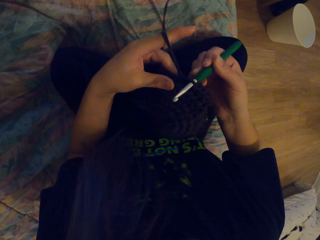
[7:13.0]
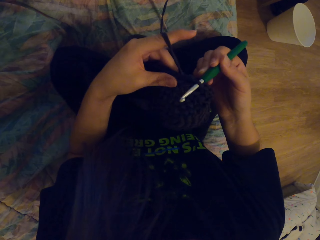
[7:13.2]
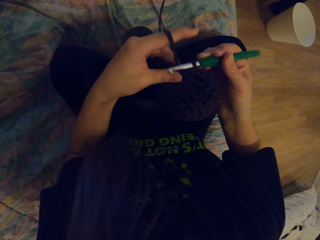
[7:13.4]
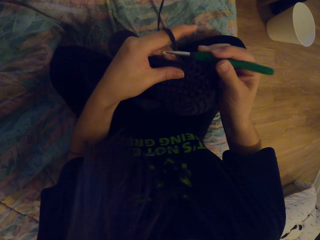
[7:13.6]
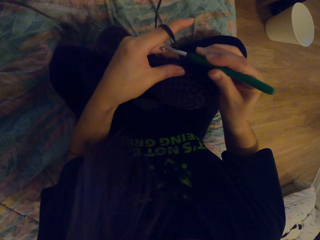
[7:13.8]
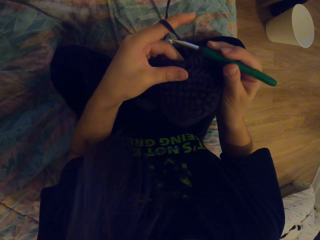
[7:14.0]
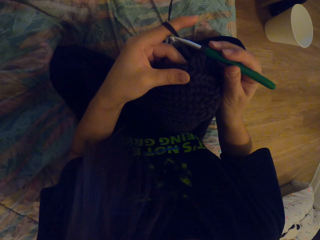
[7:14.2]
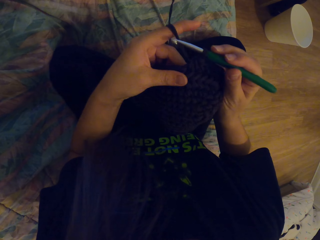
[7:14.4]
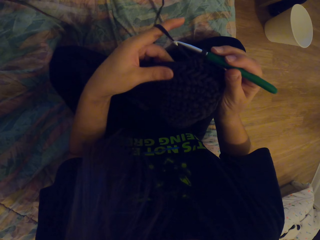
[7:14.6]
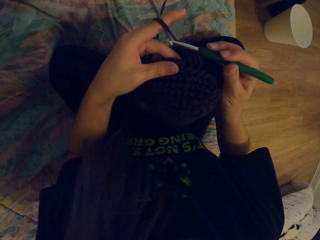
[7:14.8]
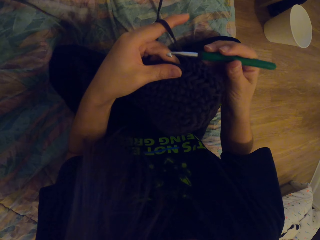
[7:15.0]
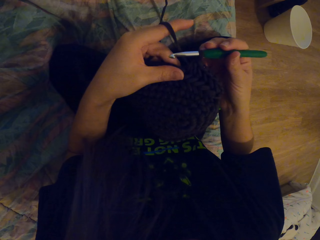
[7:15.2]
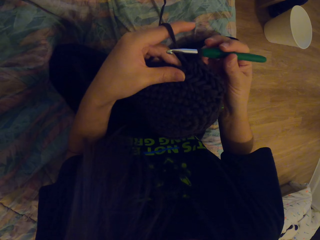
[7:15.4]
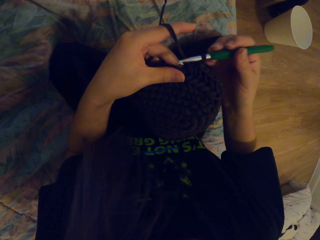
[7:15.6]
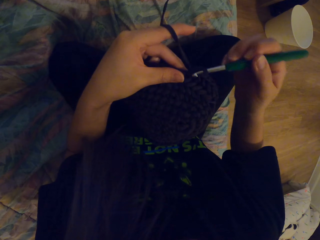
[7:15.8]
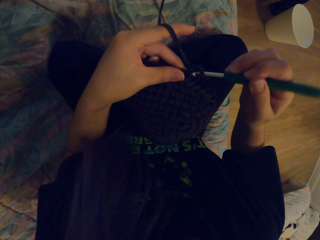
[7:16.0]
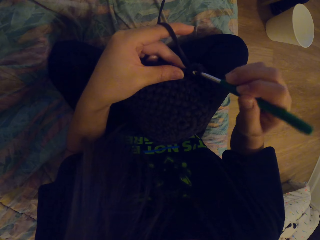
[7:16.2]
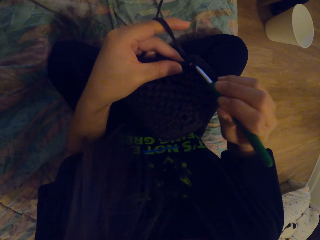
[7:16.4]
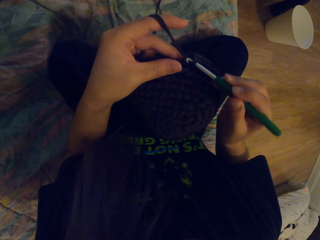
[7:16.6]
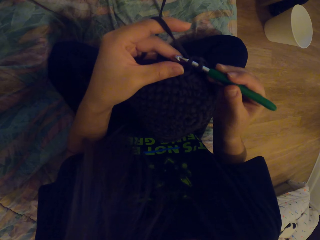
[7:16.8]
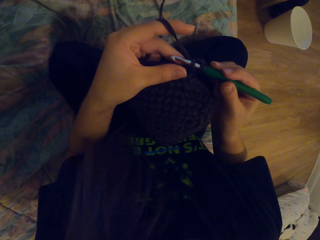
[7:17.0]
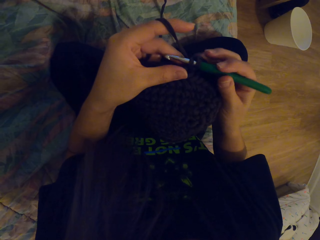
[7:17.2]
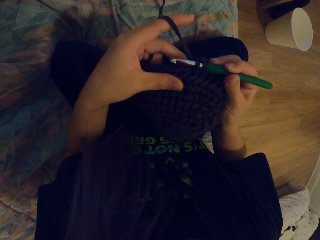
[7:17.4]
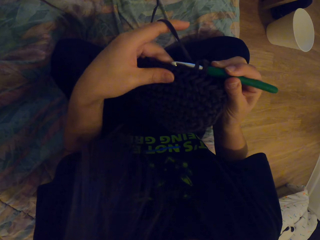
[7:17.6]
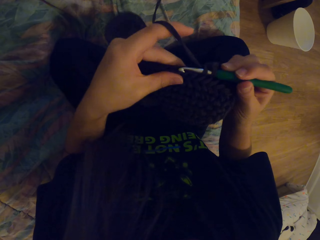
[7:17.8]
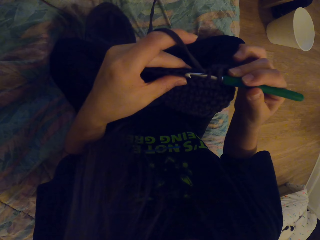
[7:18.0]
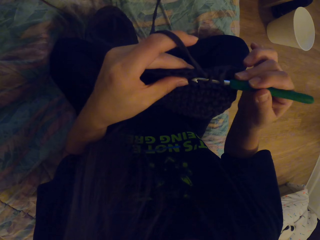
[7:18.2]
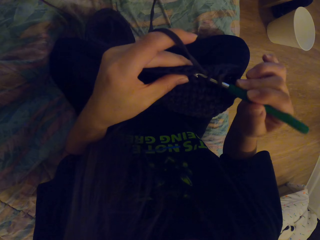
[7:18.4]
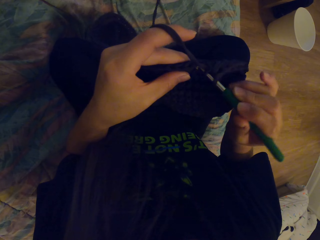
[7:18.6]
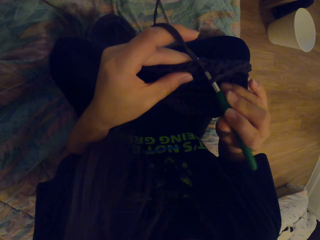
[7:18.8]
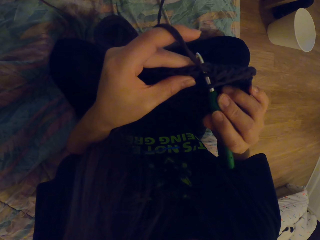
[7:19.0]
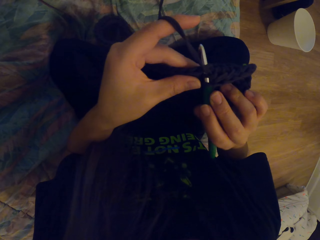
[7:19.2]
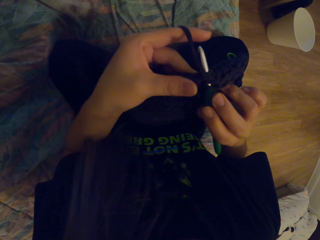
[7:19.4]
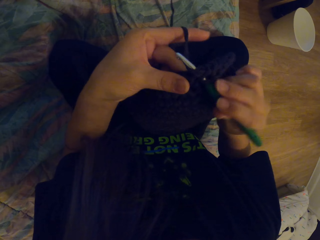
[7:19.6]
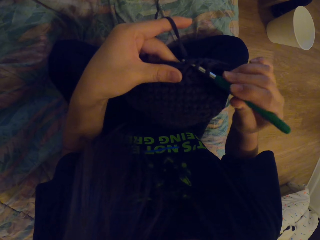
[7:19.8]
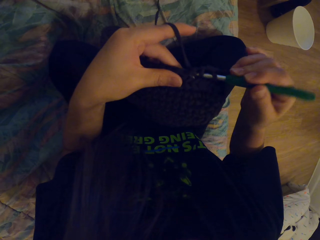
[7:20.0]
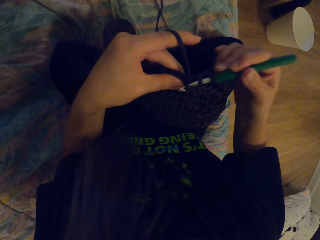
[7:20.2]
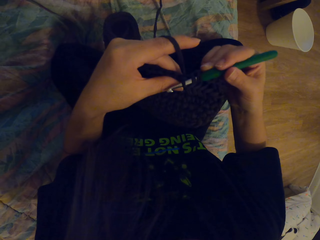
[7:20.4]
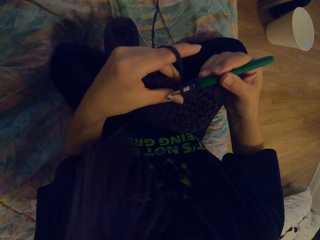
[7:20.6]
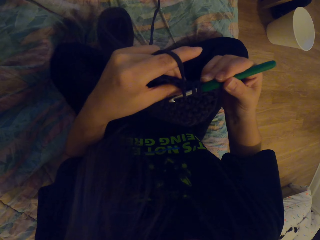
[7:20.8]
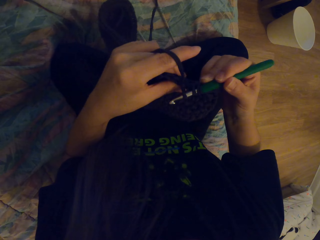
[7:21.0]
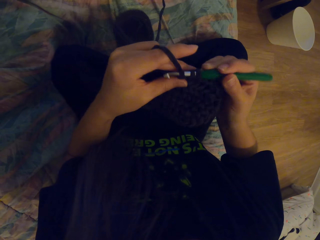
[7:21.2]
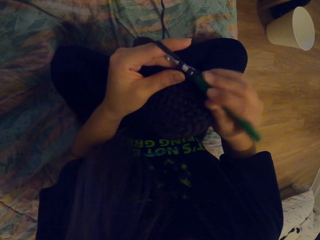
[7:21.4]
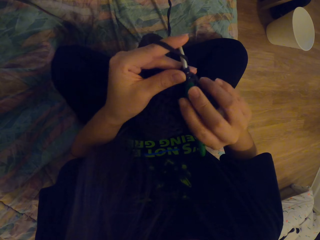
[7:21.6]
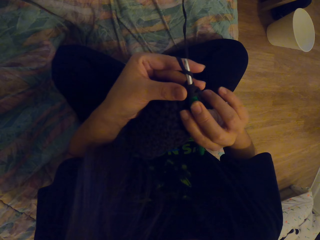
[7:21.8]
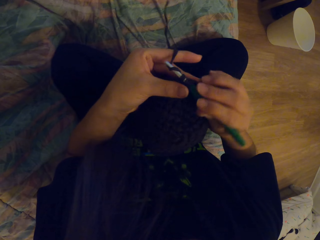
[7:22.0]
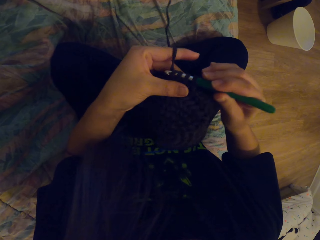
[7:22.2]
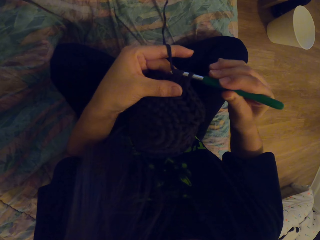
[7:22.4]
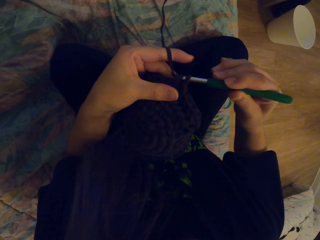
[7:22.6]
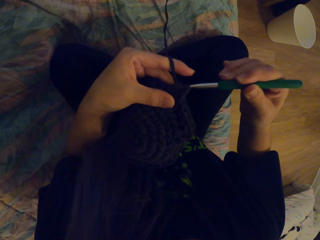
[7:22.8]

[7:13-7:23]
The camera wearer moves the fabric. They weave the fabric with the crochet.

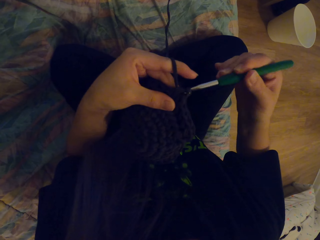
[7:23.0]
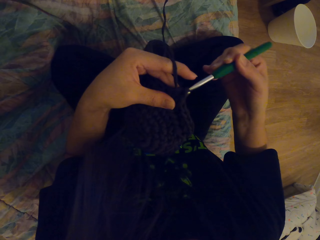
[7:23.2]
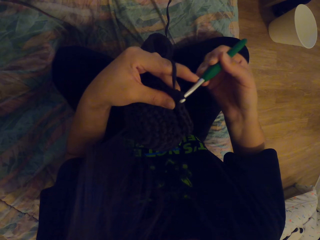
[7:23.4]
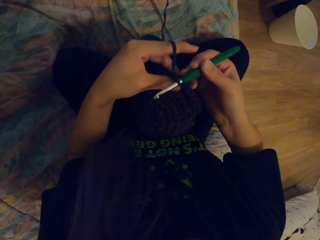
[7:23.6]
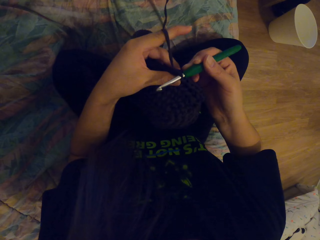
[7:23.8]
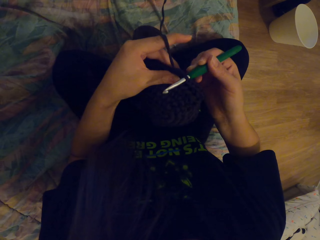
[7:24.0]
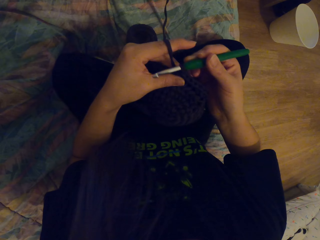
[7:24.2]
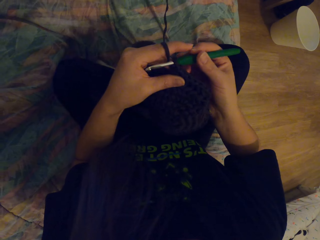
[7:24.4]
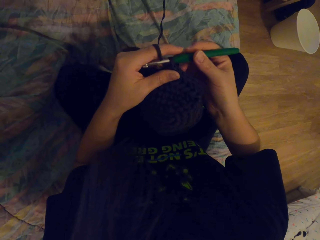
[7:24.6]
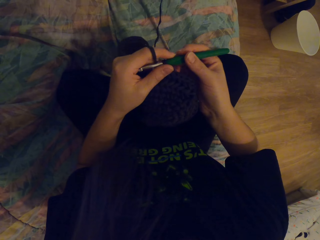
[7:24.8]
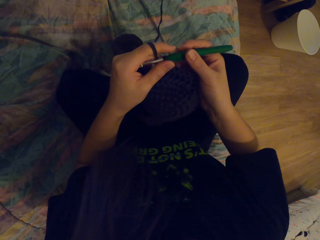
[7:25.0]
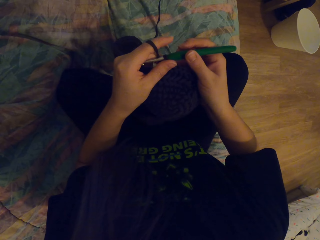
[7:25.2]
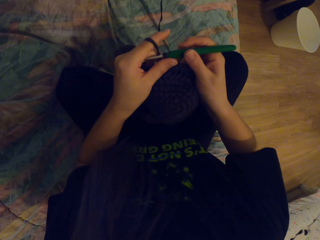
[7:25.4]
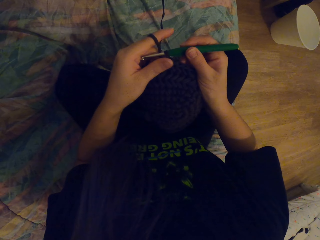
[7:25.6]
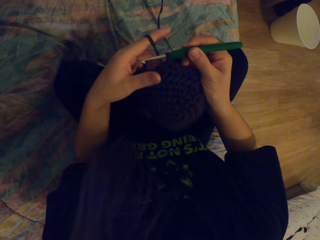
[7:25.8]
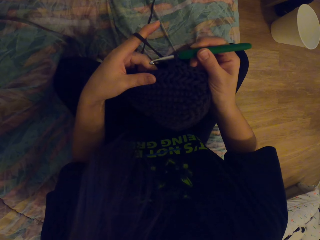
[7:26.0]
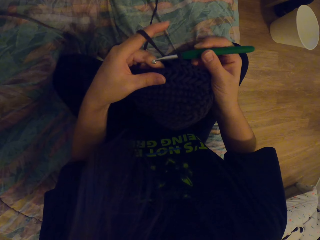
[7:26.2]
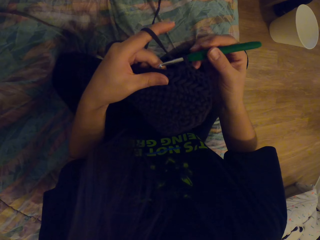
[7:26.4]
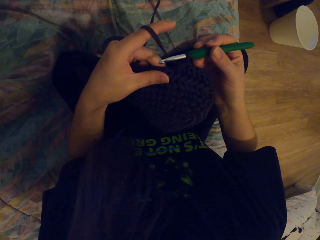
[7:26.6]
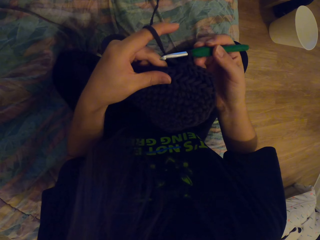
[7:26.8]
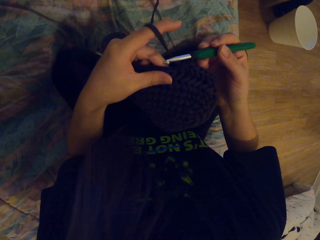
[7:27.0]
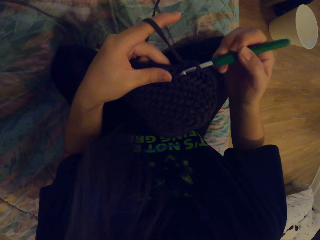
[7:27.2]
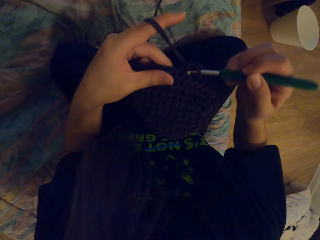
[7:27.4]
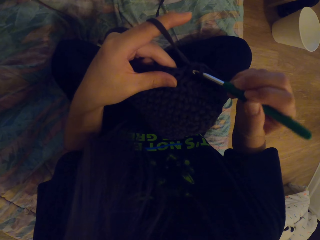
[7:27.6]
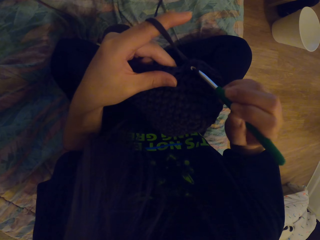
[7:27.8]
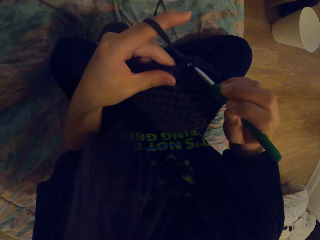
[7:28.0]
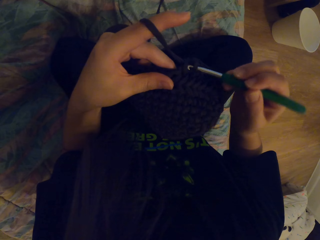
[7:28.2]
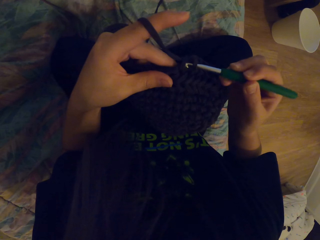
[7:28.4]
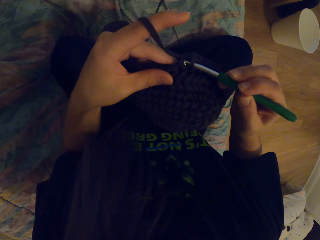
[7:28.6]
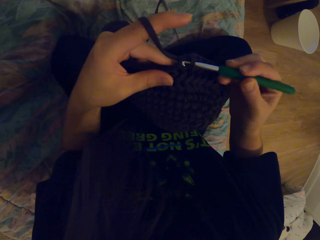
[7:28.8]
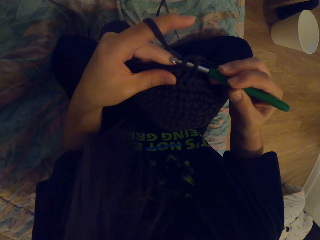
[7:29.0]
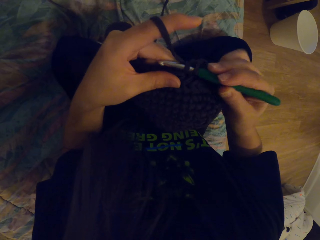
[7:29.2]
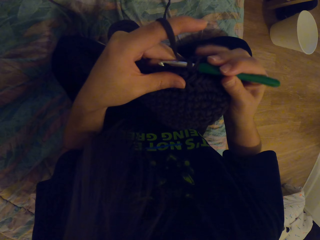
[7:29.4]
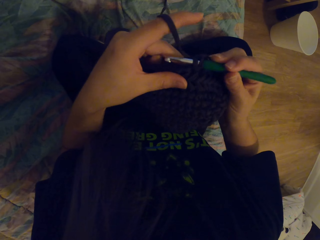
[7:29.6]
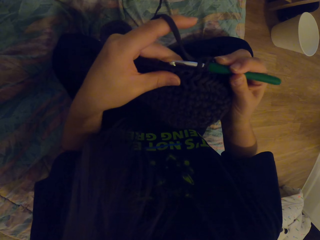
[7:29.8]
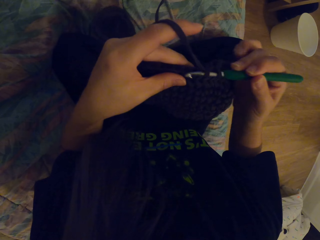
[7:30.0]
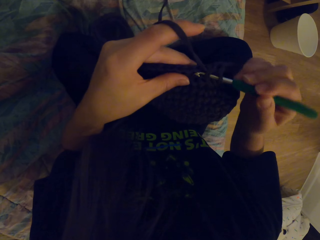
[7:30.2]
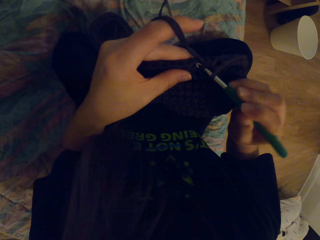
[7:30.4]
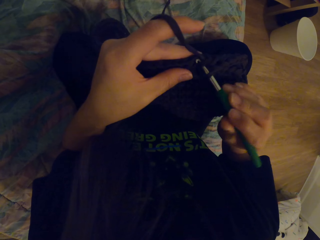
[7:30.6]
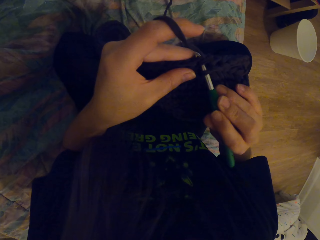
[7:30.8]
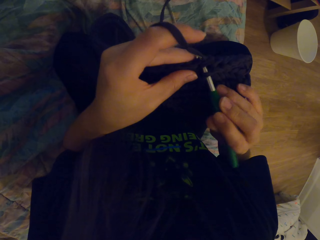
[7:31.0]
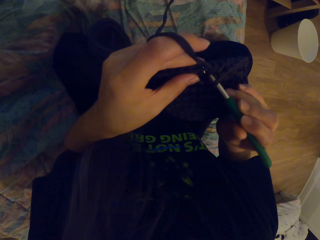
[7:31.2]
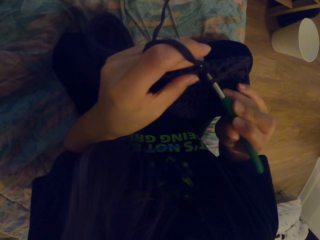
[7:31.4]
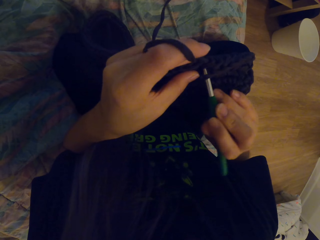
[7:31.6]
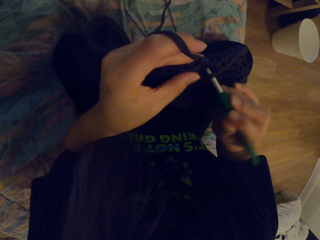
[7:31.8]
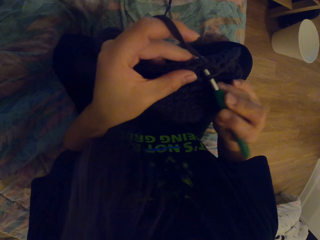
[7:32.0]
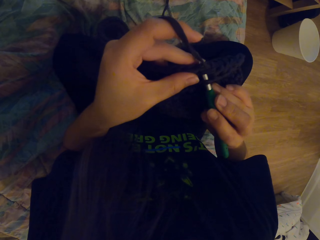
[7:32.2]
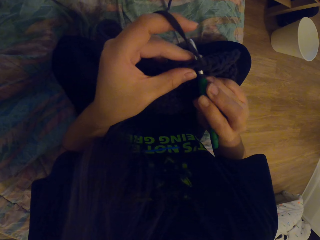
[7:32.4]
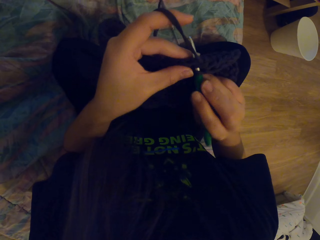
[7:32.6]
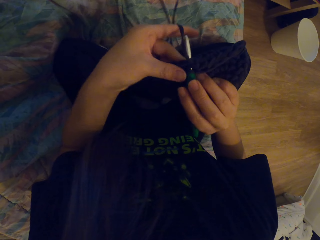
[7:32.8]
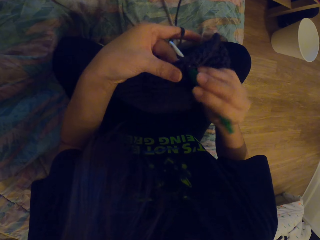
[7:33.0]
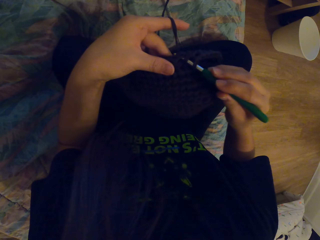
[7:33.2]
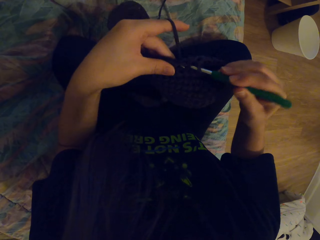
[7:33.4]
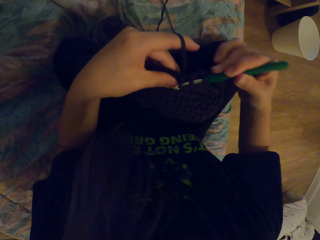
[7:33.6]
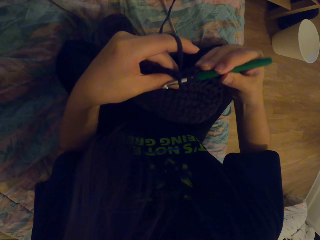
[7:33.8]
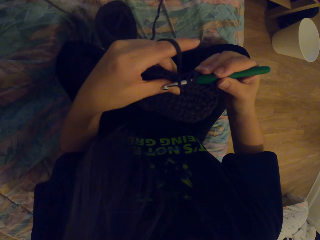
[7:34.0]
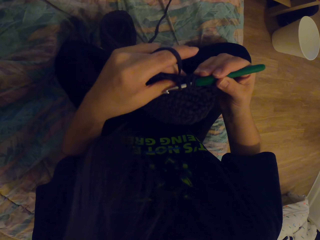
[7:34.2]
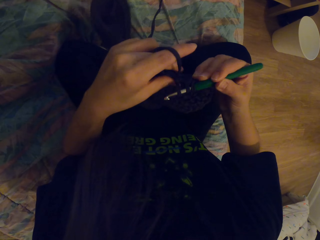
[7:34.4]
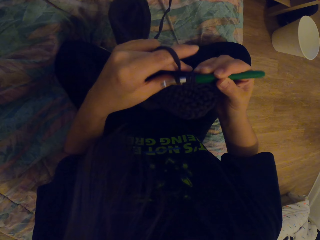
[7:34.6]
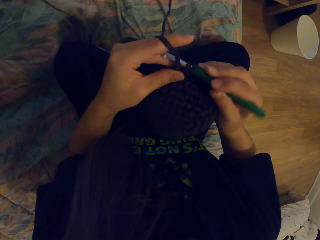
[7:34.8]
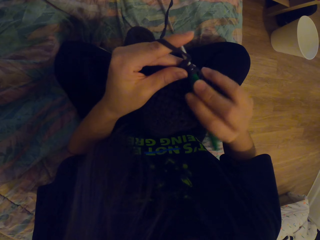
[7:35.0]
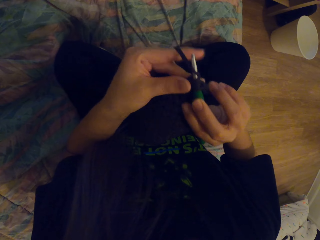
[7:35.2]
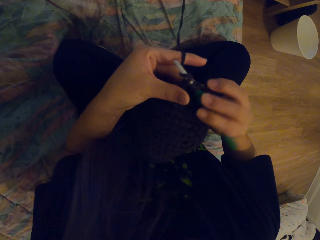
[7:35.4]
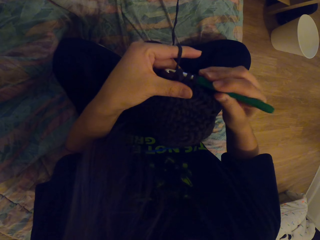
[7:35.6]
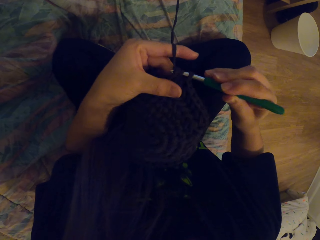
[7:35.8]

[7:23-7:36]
The camera wearer tightens the fabric. They weave the fabric with the crochet.
